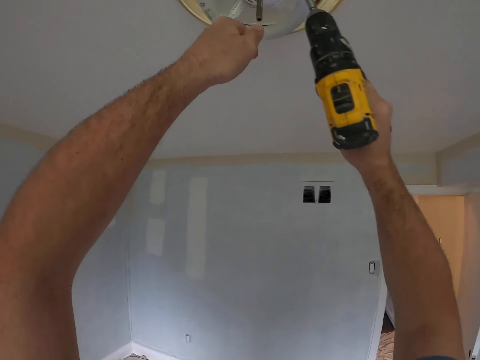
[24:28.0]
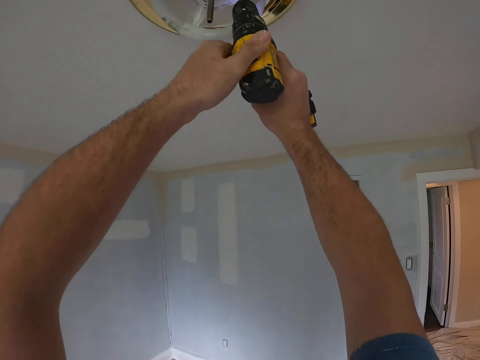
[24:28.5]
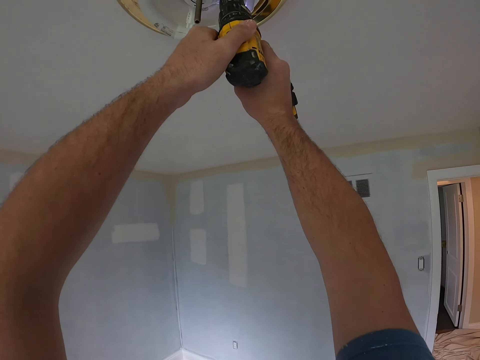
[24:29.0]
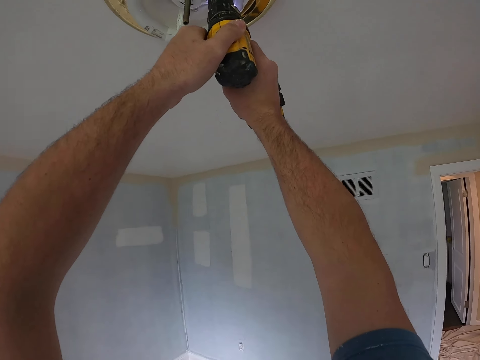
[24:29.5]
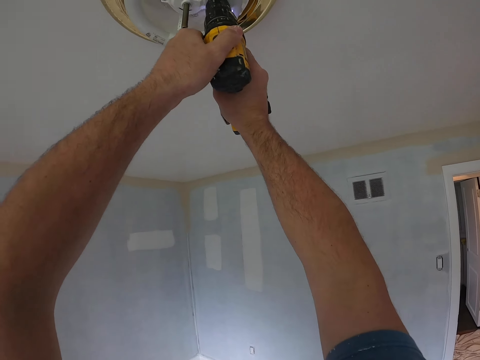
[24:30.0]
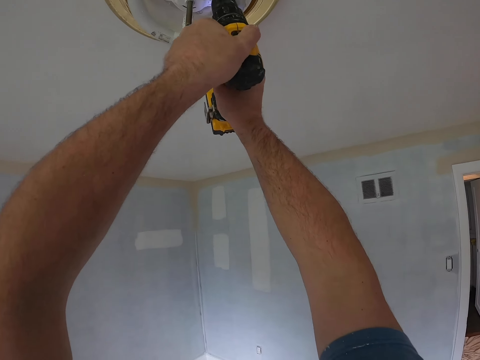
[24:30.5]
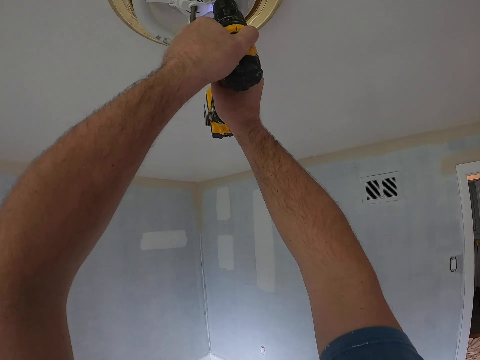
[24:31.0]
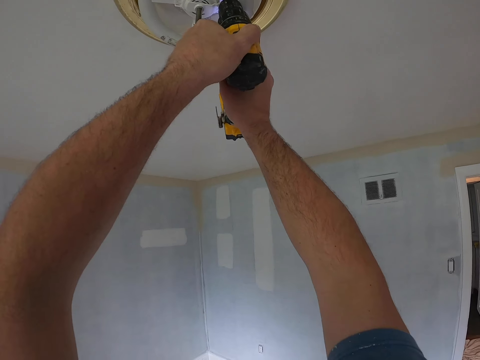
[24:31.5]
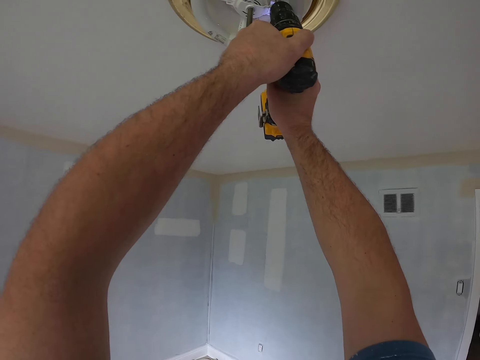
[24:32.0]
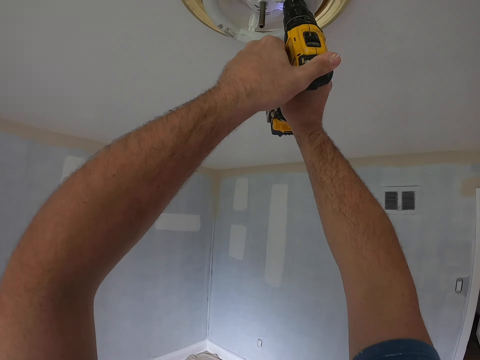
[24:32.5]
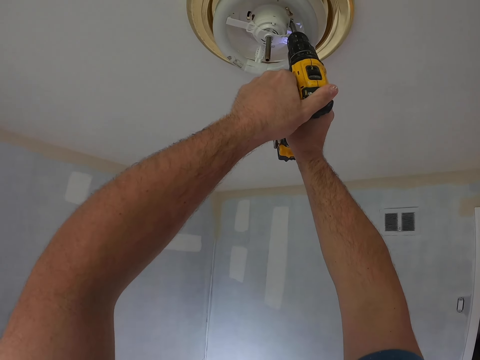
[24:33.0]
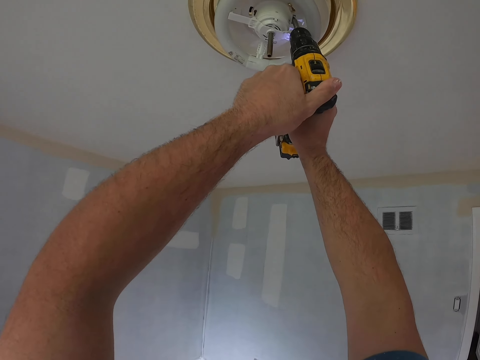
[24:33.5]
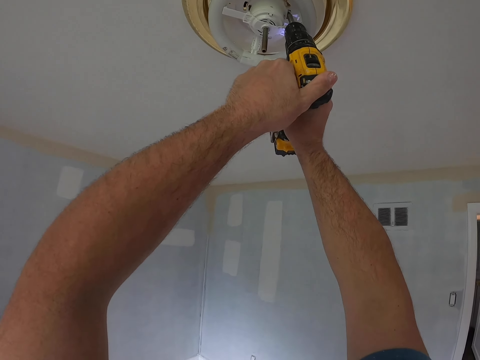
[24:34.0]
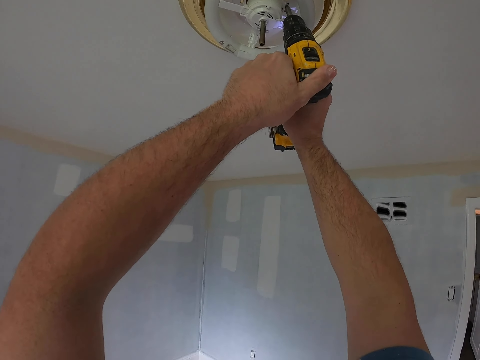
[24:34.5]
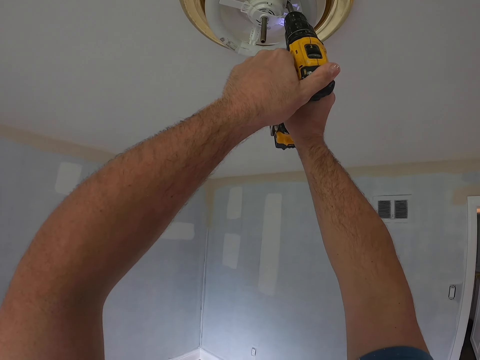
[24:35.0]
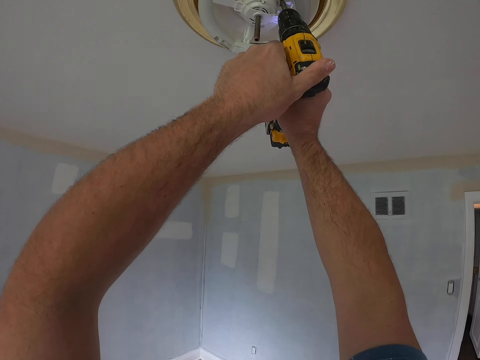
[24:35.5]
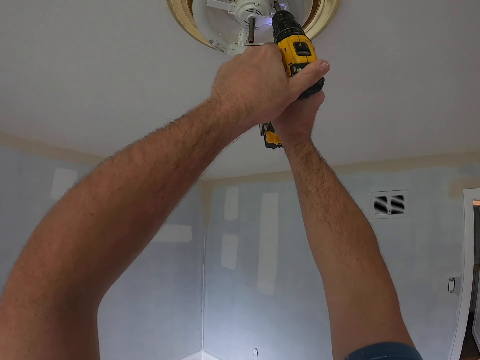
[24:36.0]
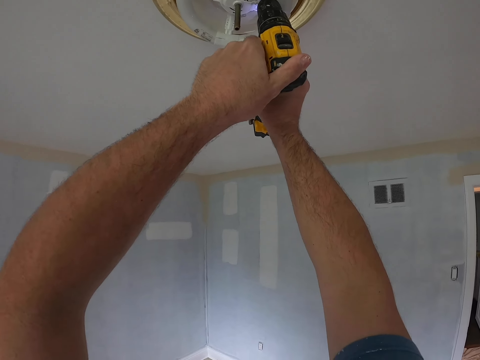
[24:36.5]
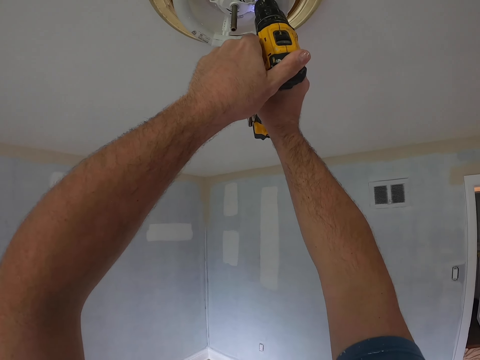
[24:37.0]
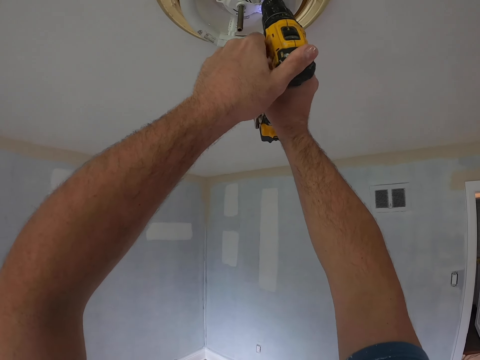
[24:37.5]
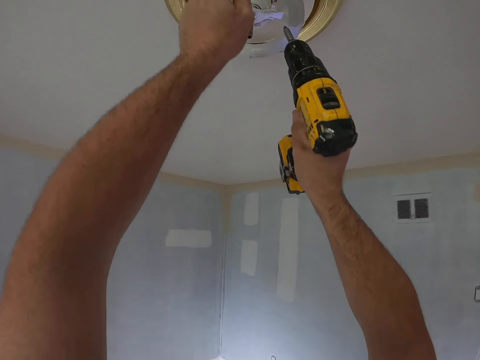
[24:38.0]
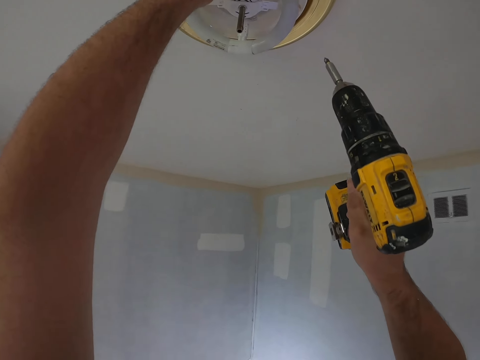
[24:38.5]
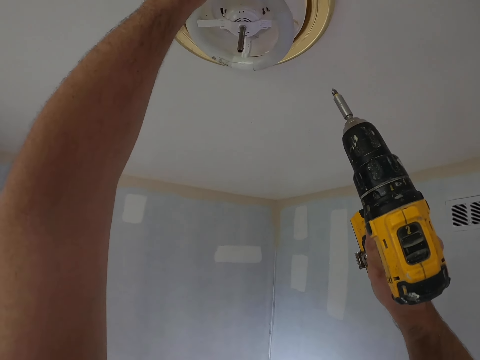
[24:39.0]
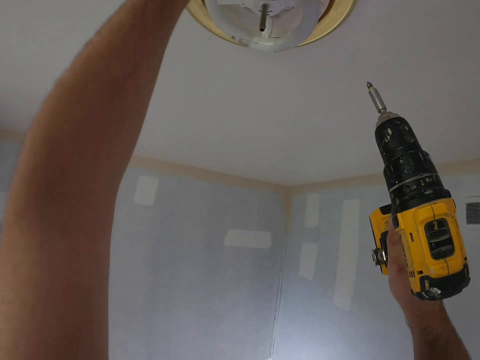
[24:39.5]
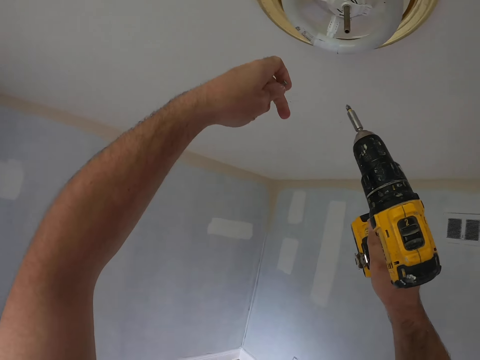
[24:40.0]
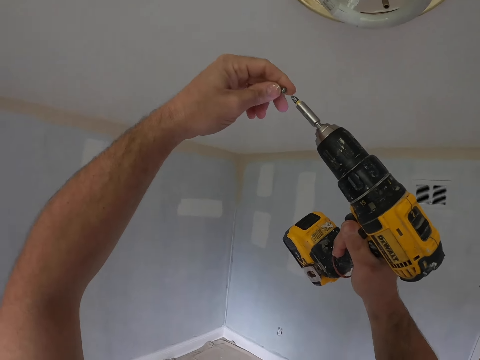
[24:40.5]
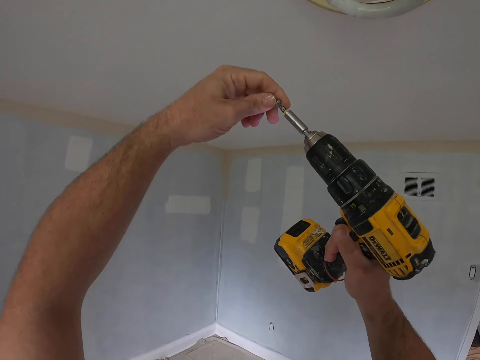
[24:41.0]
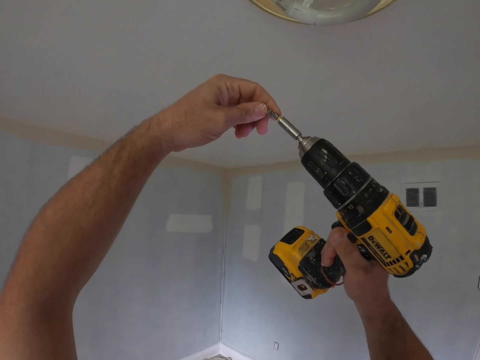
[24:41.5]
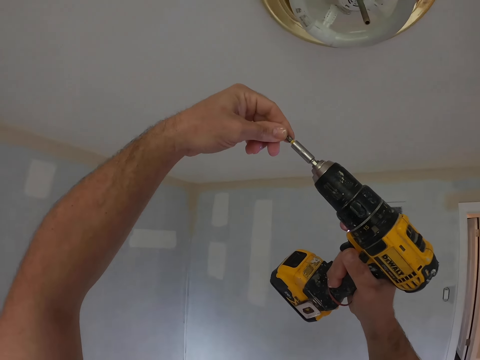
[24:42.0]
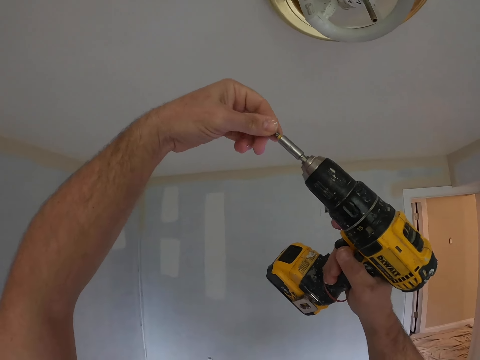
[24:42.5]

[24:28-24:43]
The camera wearer drills the decoration on the ceiling. They touch the drill. They touch the holder. They look at the decoration. They put a nail on the drill machine.

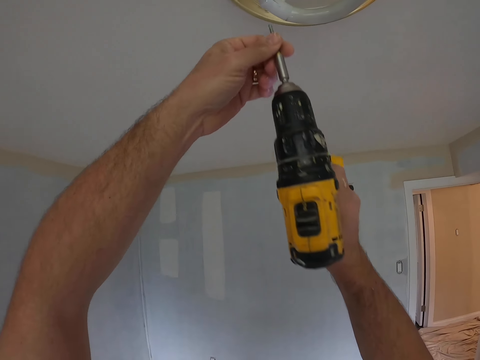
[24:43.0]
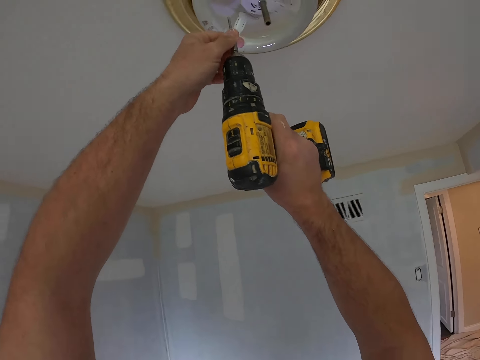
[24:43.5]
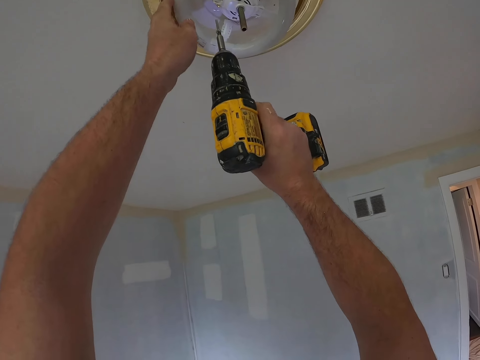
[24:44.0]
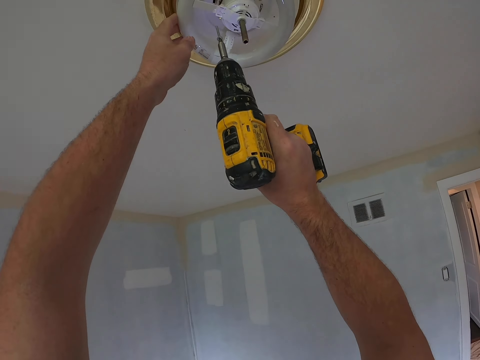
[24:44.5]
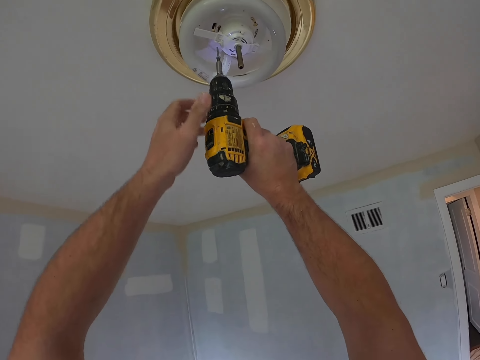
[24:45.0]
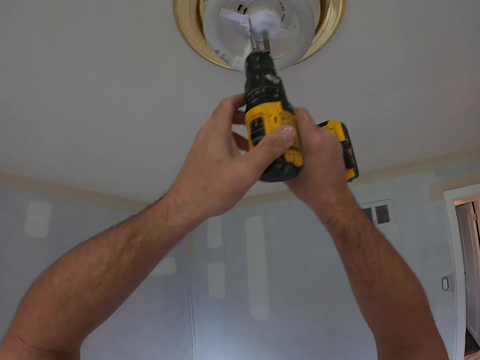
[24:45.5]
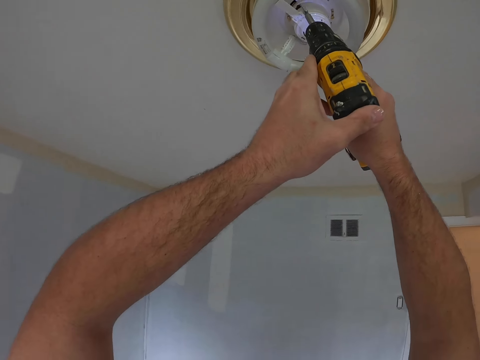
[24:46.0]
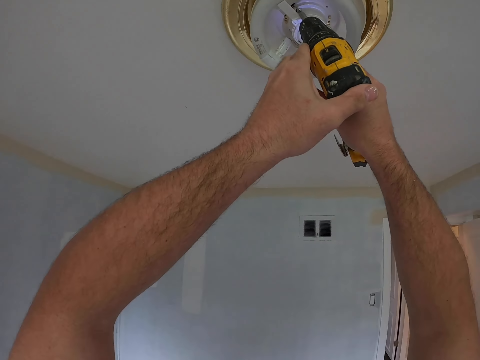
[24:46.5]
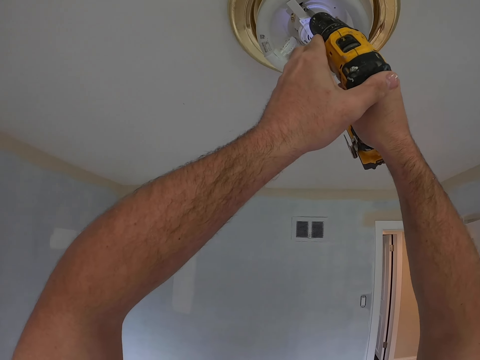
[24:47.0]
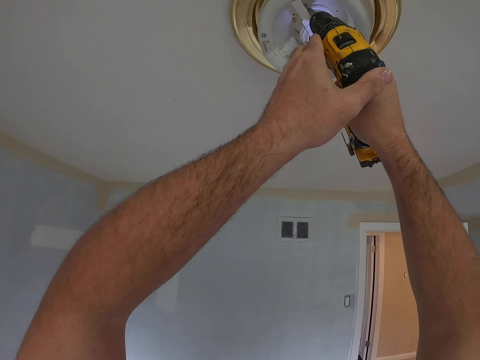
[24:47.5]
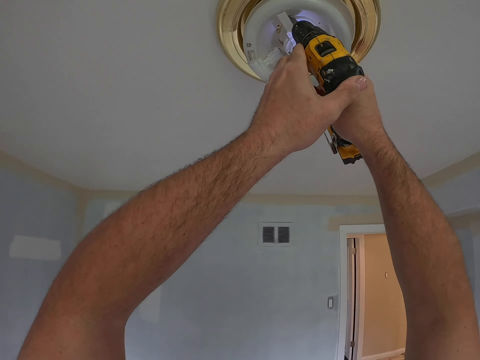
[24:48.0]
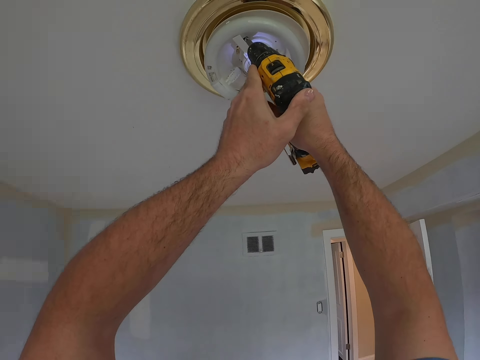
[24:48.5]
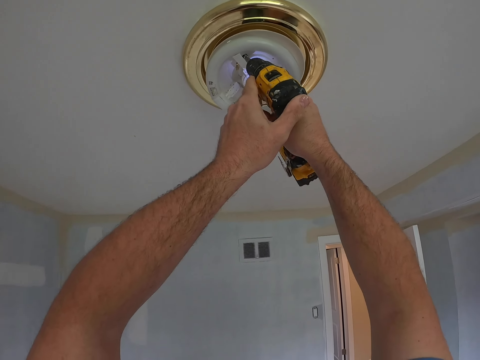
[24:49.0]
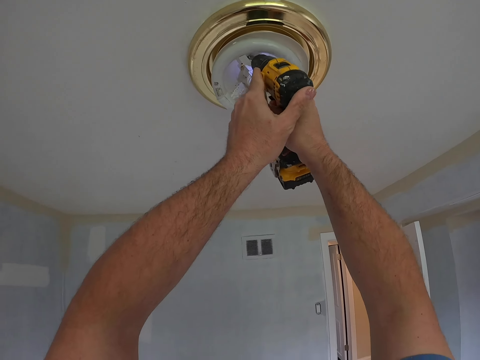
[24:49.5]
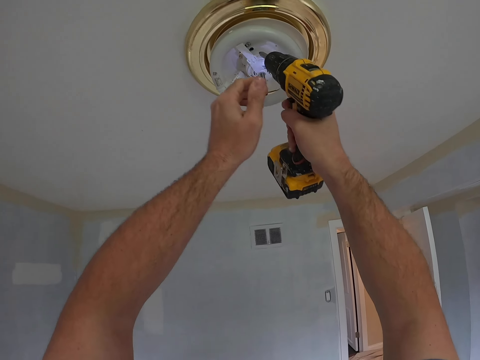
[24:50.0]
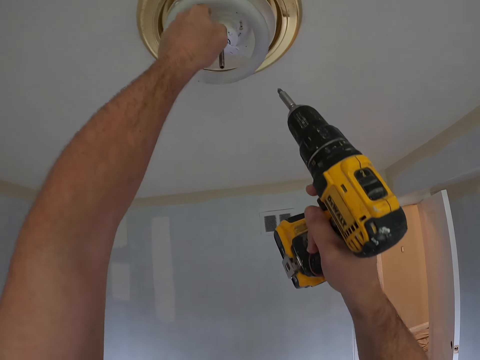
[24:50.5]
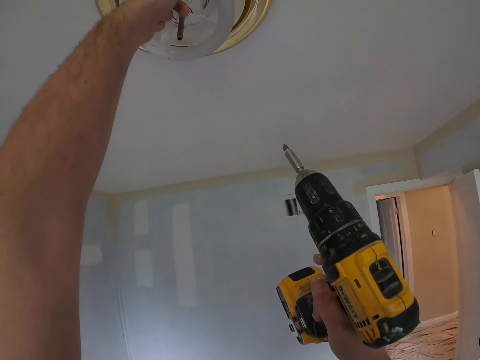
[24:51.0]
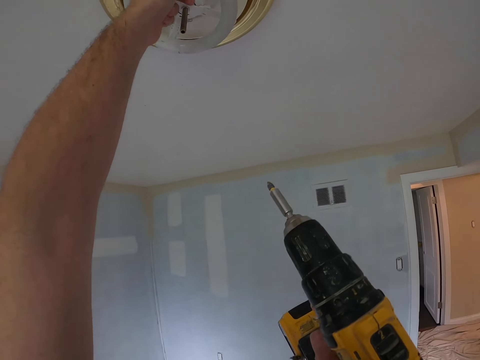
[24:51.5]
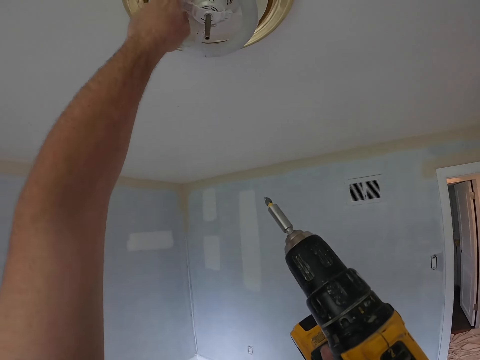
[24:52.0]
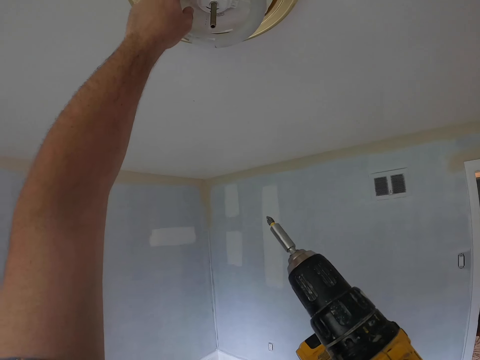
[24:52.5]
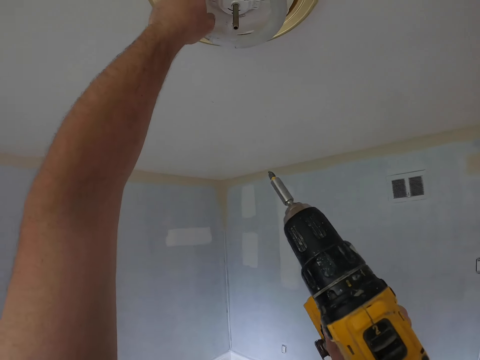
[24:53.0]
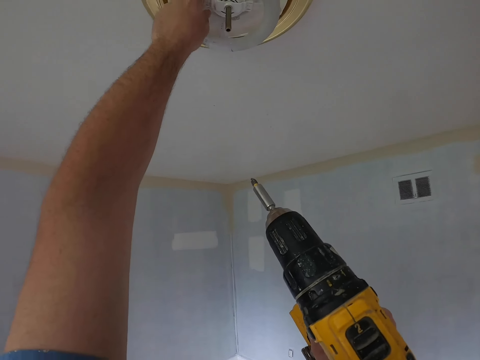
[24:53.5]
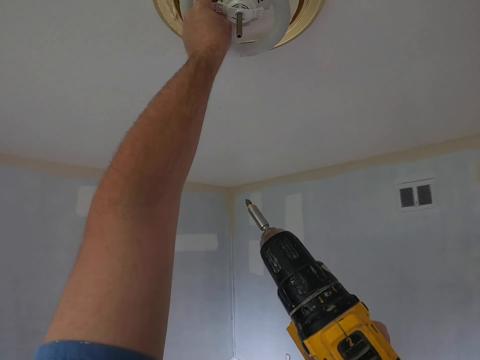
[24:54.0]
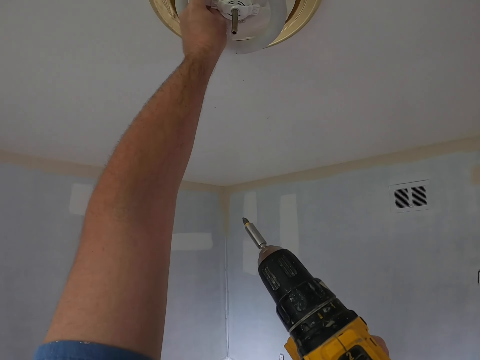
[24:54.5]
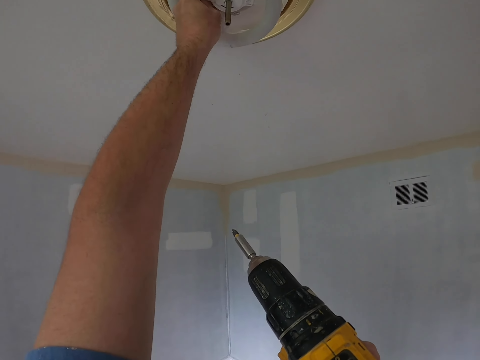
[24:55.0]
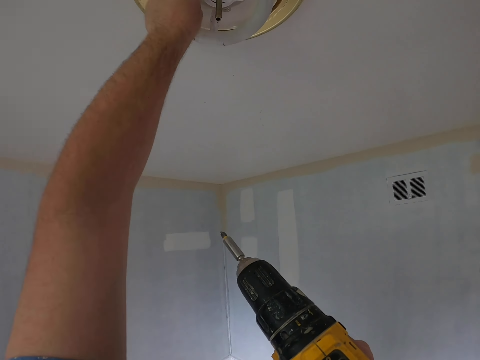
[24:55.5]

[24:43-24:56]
The camera wearer drills the decoration on the ceiling. They hold the holder, hold the drill. They fix the decoration with the hand. They remove the screw.
